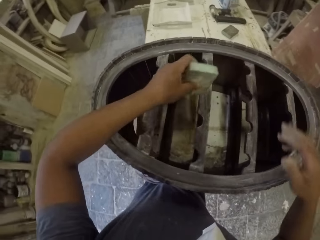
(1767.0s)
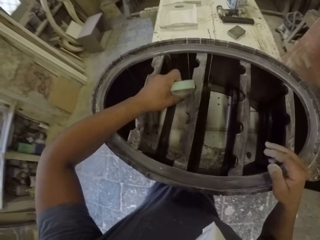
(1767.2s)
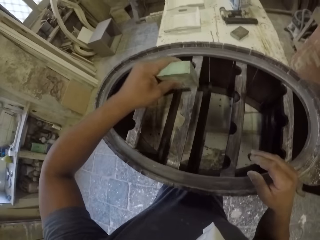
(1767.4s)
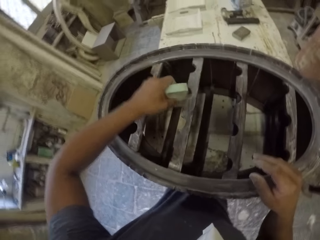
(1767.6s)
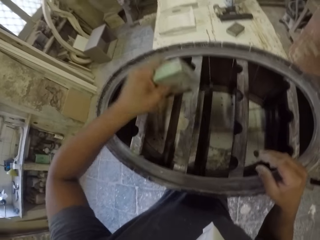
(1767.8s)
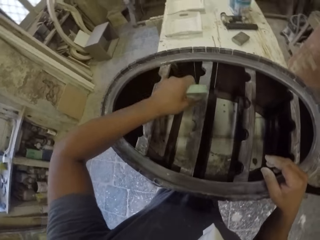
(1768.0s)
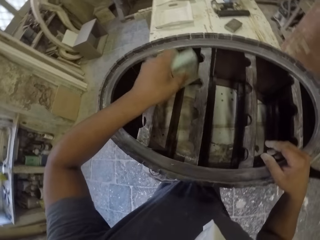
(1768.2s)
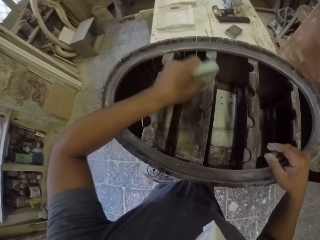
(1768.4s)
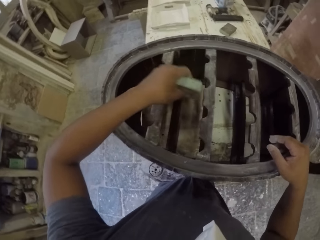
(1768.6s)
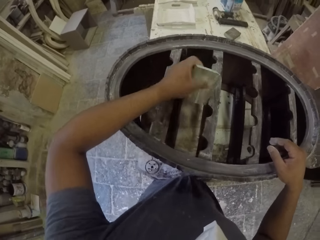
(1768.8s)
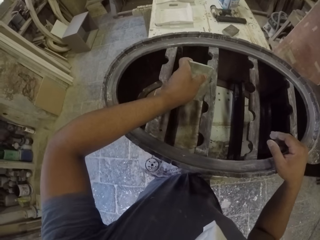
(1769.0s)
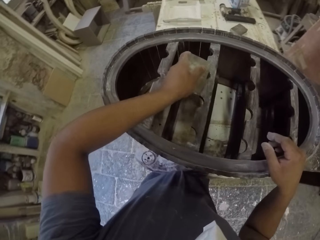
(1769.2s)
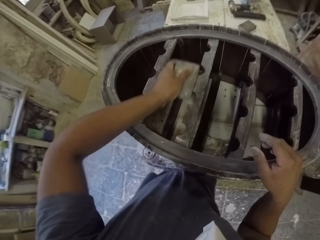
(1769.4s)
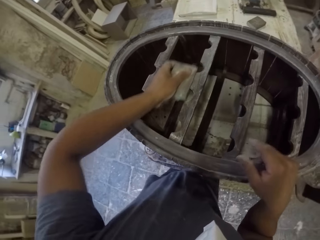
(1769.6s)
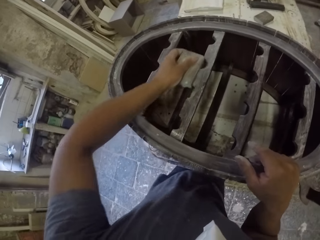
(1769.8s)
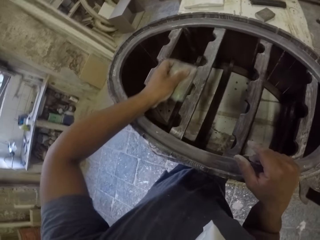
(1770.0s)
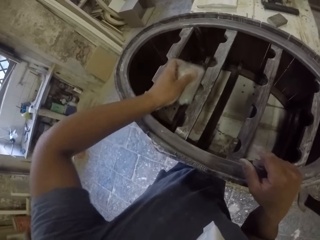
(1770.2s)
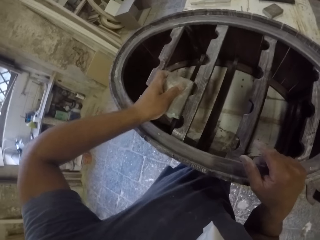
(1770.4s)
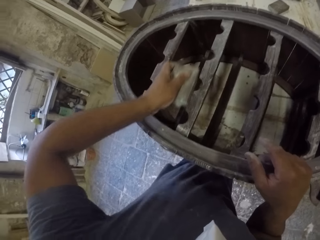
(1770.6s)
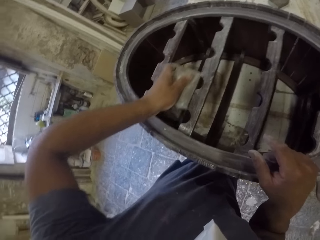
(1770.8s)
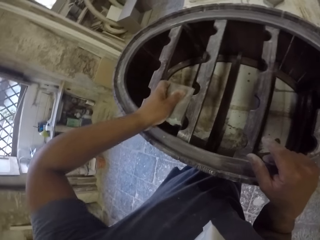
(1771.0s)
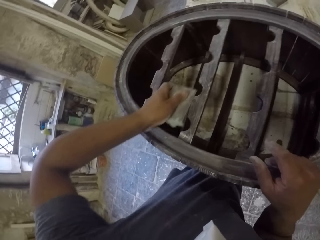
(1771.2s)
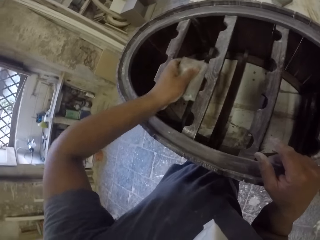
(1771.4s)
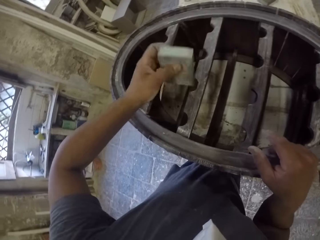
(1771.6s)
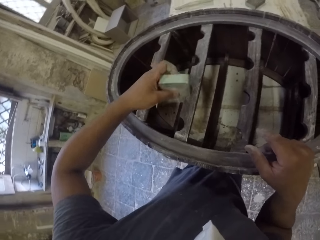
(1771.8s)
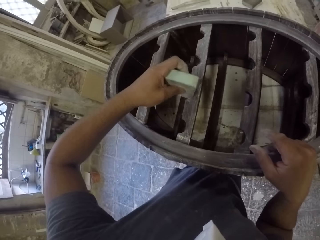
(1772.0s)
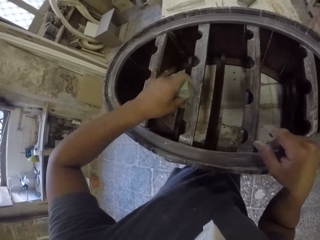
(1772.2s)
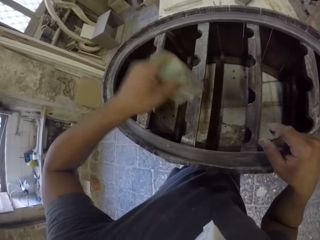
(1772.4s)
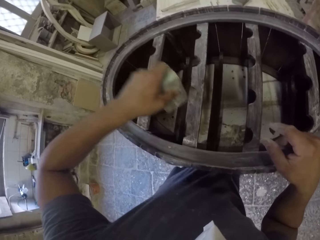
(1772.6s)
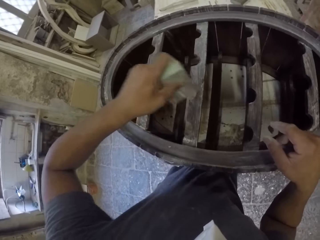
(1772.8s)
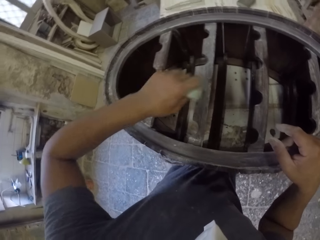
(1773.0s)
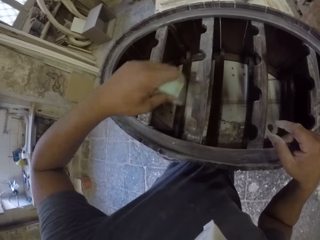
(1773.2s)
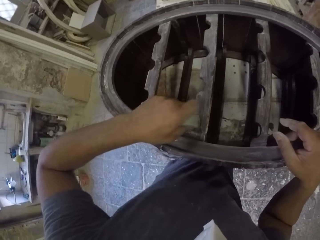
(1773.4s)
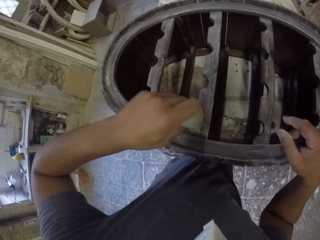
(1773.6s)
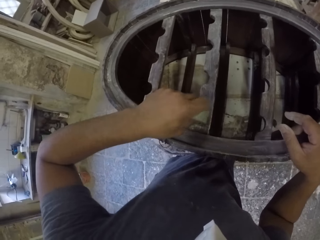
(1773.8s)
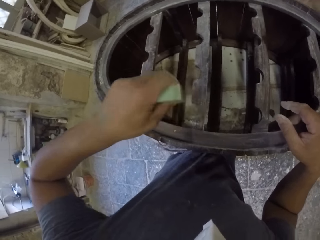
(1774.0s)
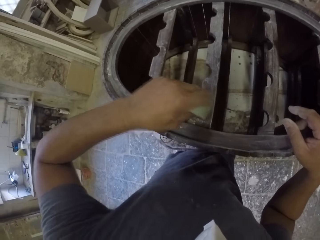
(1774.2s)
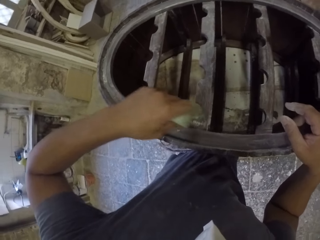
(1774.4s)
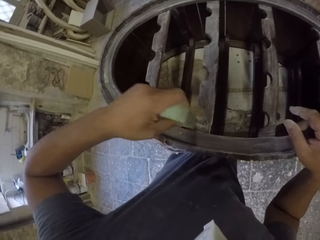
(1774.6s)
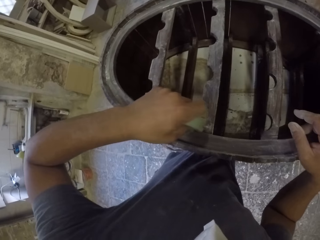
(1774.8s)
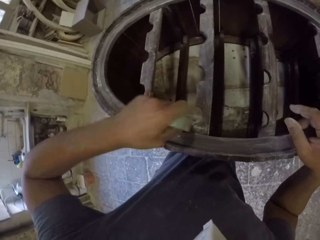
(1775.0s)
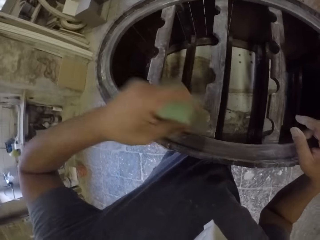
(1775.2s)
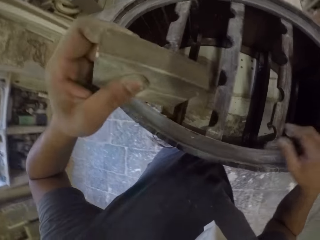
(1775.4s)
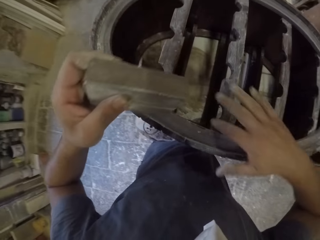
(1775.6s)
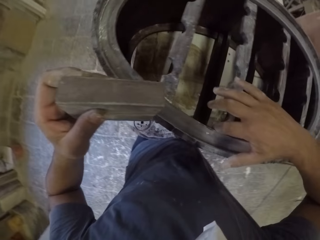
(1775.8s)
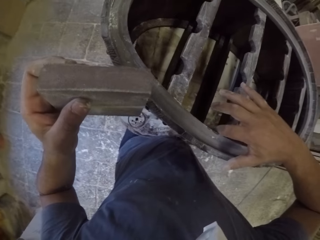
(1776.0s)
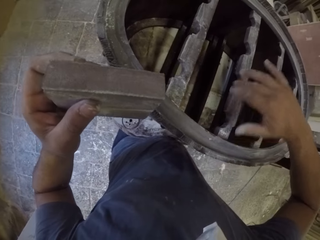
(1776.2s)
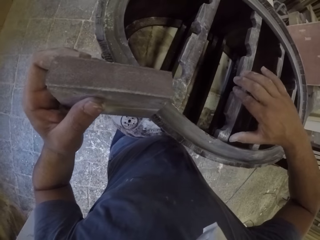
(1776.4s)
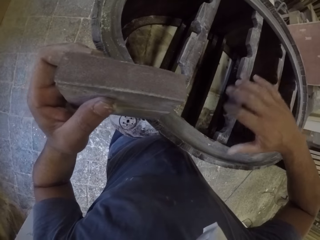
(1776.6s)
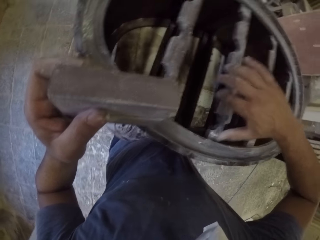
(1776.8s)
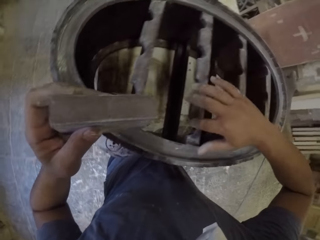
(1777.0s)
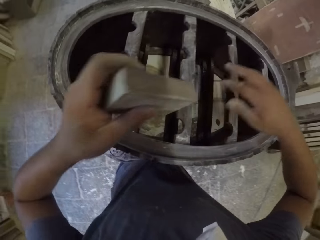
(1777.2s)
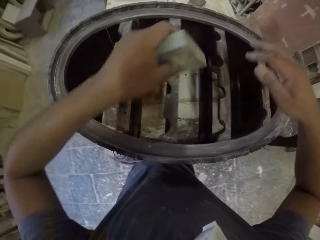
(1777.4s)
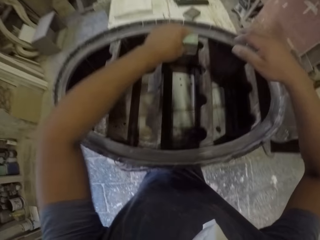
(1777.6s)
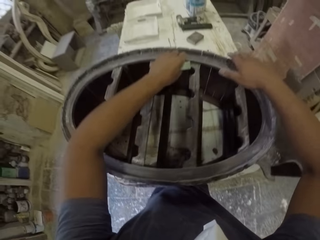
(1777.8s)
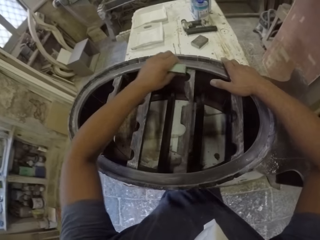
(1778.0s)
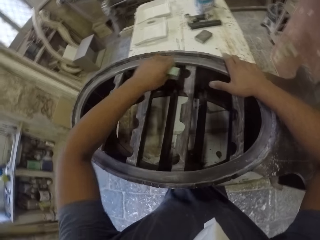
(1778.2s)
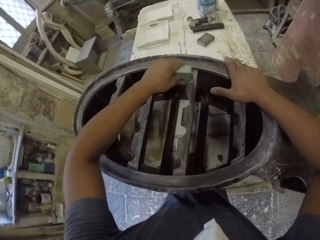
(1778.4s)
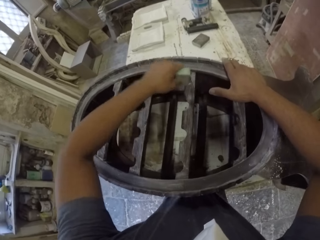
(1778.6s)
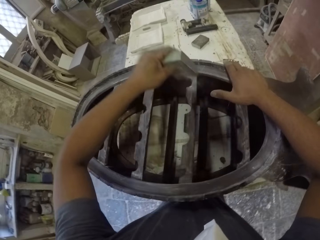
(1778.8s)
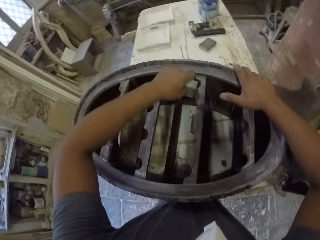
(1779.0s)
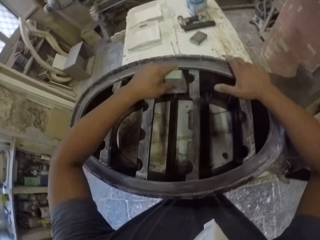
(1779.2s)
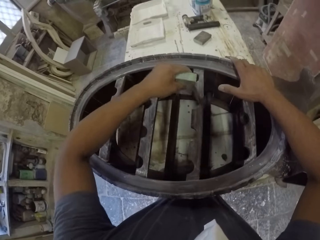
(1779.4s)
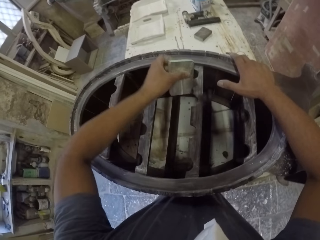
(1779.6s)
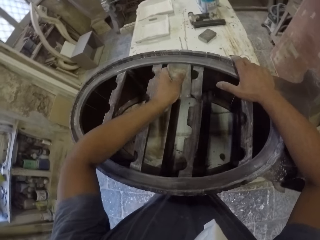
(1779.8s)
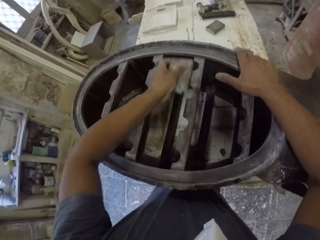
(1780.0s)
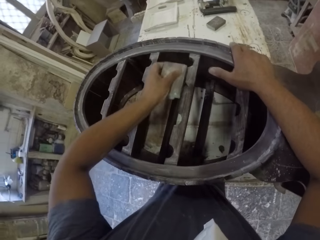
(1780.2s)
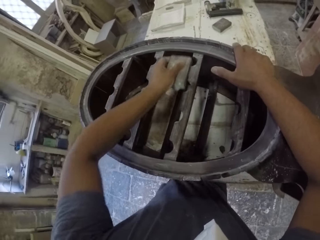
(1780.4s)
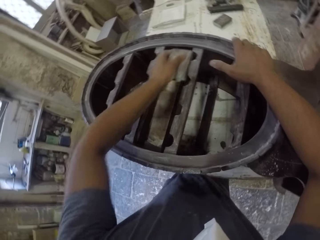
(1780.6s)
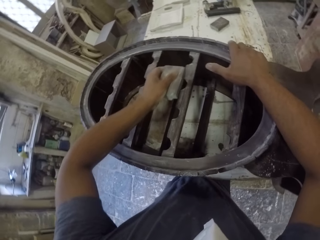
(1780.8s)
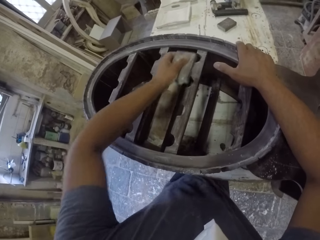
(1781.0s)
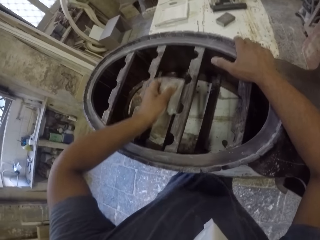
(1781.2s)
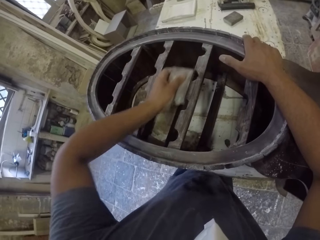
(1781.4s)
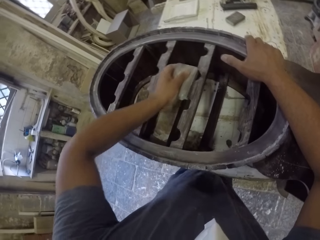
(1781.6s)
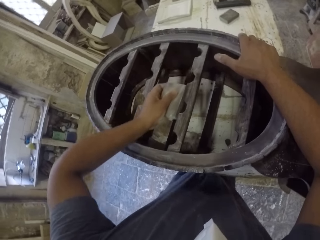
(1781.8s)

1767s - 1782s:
The camera wearer holds the smoothing stone with his left hand. He smooths the wooden rack with the smoothing stone. He puts his right hand on the wooden rack. He wipes the wooden rack with his right hand. He holds the sandpaper. He puts his right hand on the wooden rack. He smooths the wooden rack with the smoothing stone.

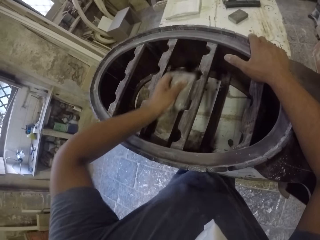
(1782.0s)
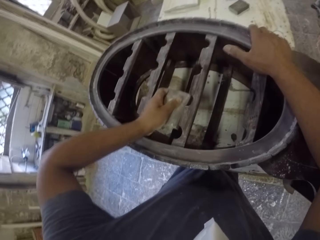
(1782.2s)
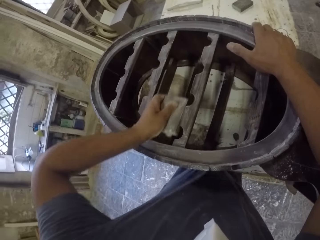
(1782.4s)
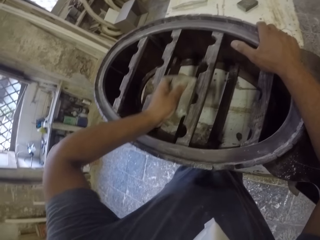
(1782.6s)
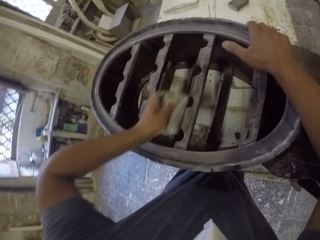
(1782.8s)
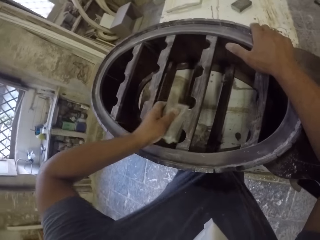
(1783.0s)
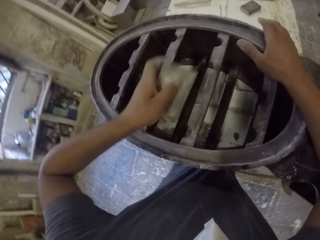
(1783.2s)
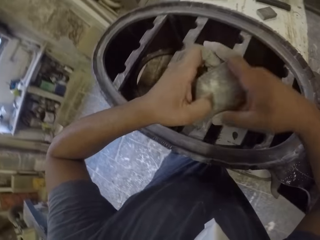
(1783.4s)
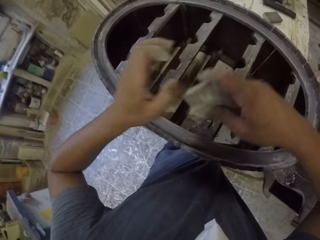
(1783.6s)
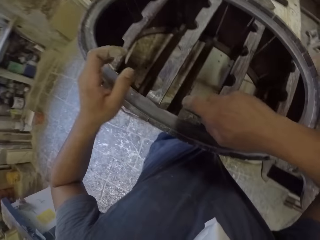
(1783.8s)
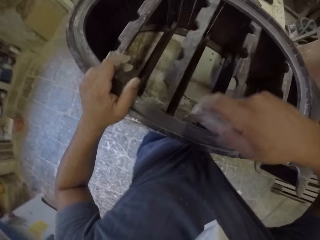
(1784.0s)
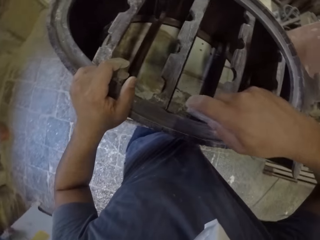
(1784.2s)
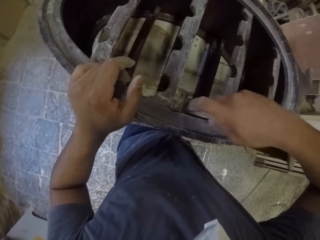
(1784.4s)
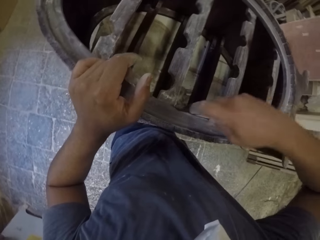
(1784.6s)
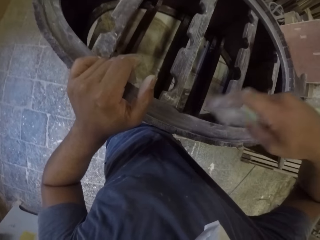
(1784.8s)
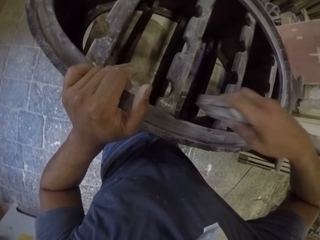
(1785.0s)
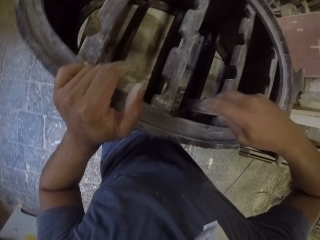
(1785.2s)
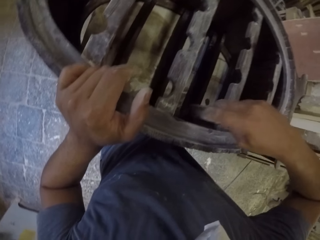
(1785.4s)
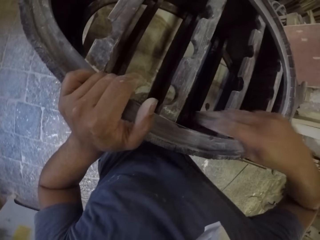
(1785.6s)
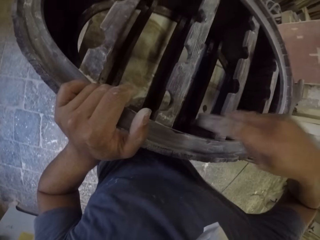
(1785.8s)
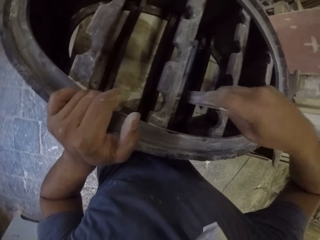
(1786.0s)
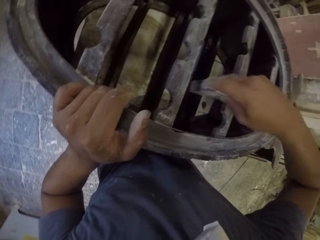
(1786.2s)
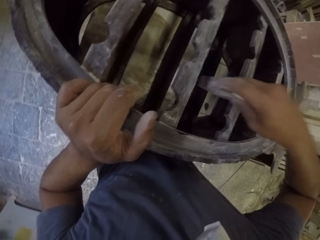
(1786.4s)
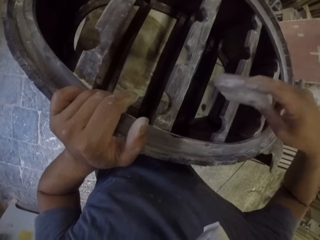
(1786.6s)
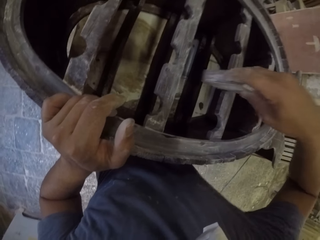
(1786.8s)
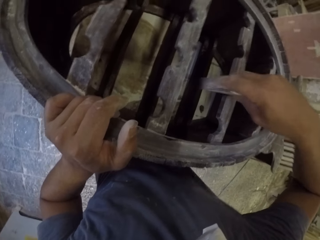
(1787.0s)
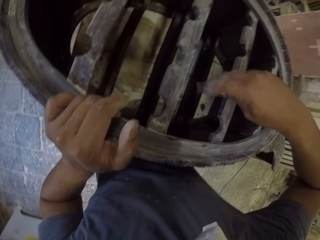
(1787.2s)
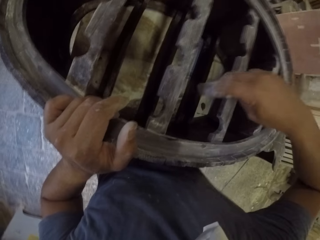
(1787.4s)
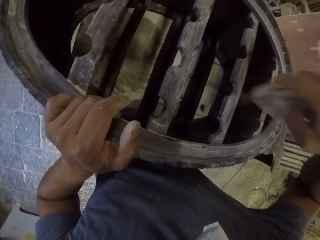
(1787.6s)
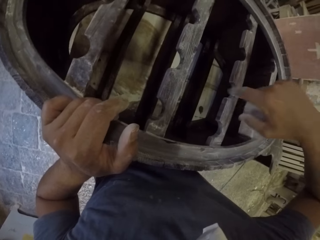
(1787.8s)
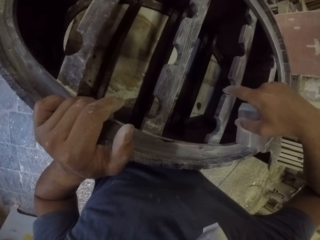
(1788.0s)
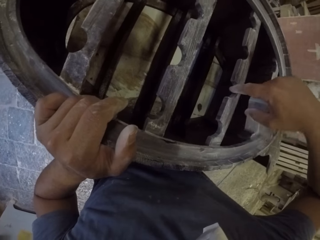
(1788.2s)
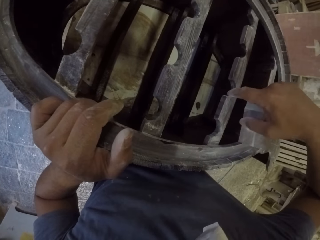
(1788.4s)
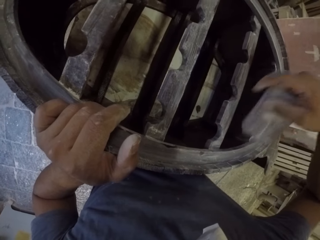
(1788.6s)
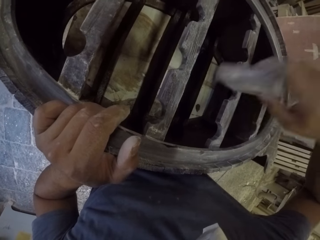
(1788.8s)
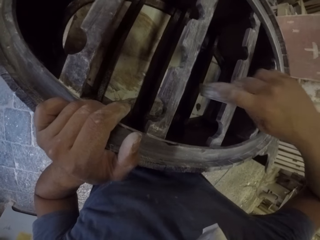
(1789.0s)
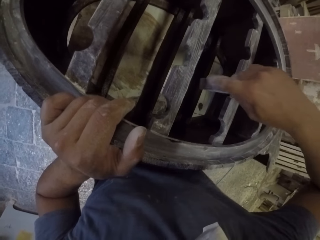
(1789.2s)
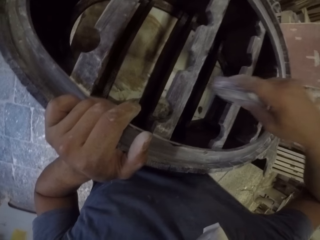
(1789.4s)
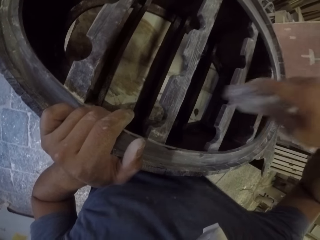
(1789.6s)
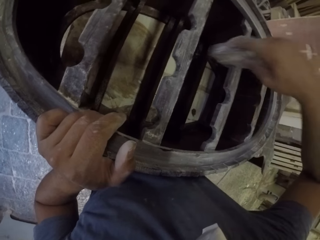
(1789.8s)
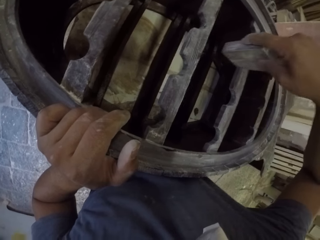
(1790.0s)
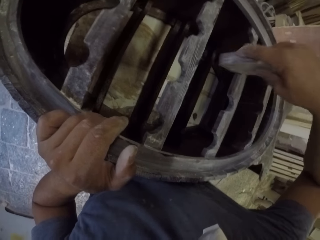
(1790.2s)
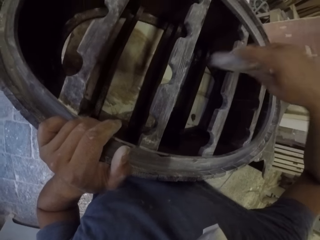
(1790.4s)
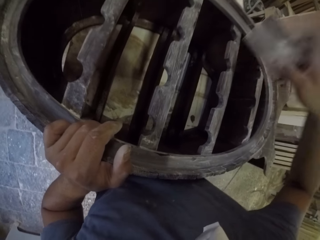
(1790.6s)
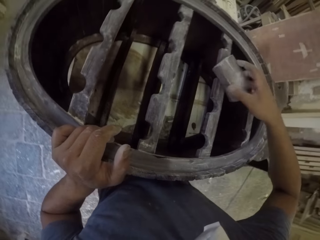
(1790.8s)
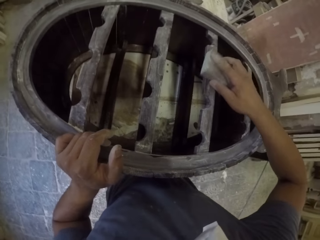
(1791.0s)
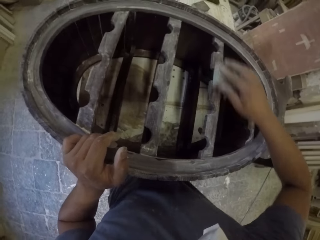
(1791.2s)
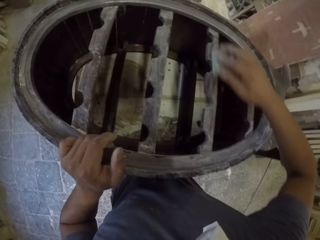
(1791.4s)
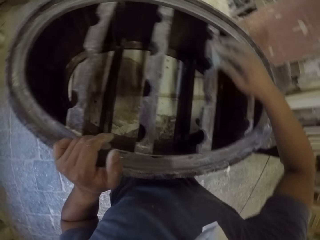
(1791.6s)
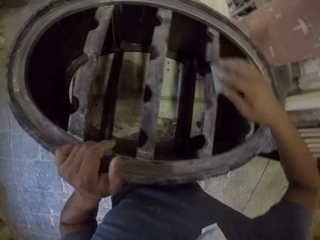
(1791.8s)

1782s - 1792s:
The camera wearer holds the smoothing stone with his right hand. He puts his left hand on the wooden rack, and smooths the wooden rack with the smoothing stone. He holds the sandpaper. He wipes the wooden rack with his right hand finger. He smooths the wooden rack with the smoothing stone.
